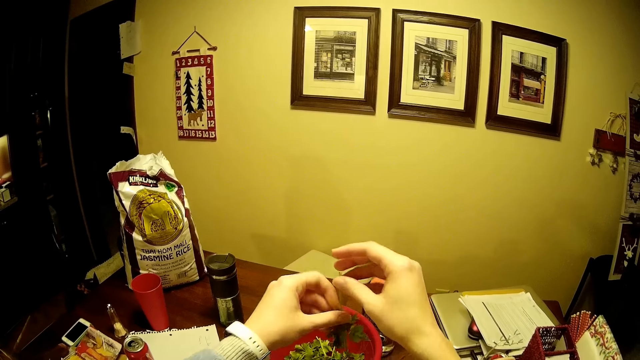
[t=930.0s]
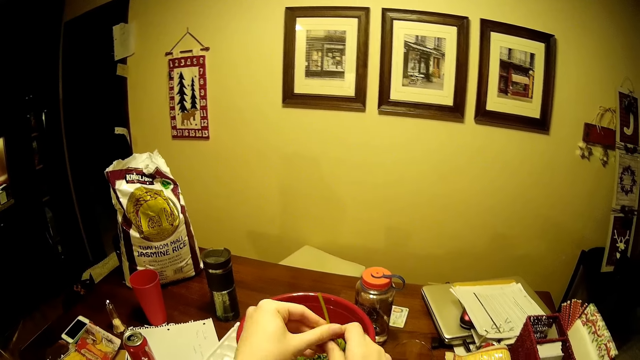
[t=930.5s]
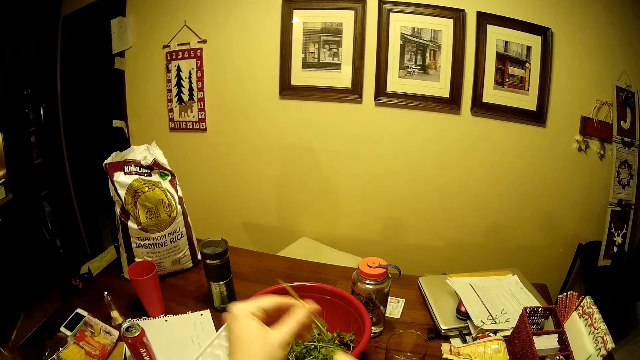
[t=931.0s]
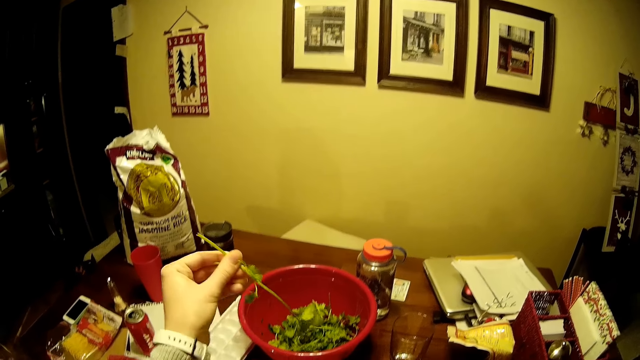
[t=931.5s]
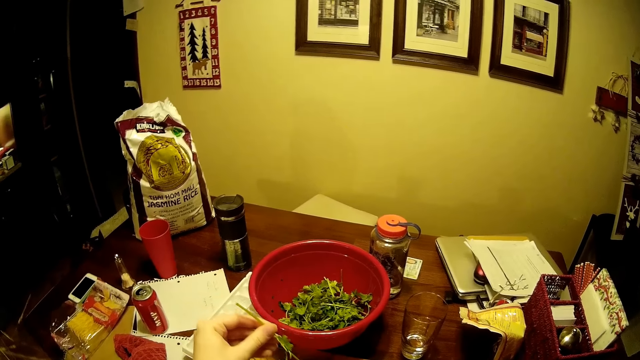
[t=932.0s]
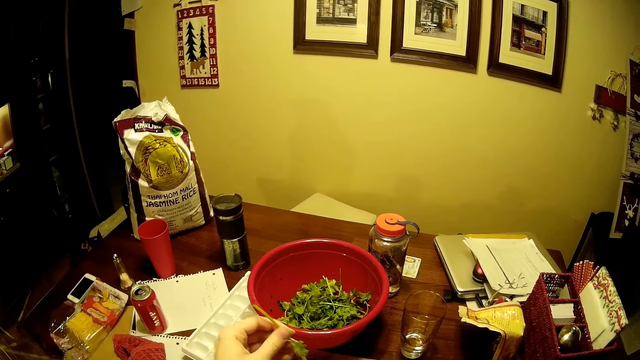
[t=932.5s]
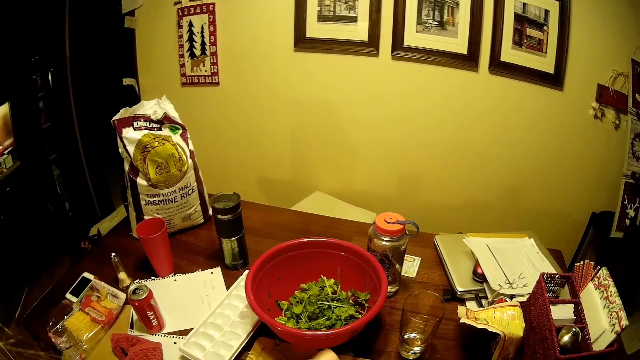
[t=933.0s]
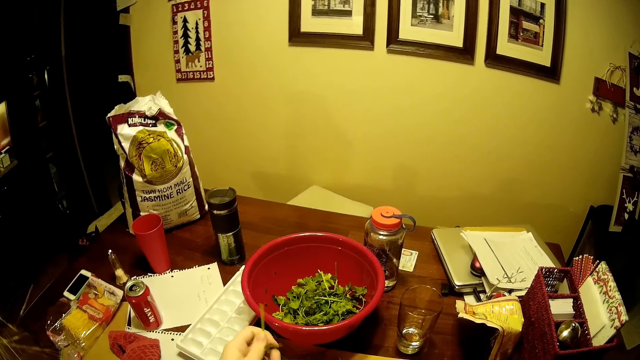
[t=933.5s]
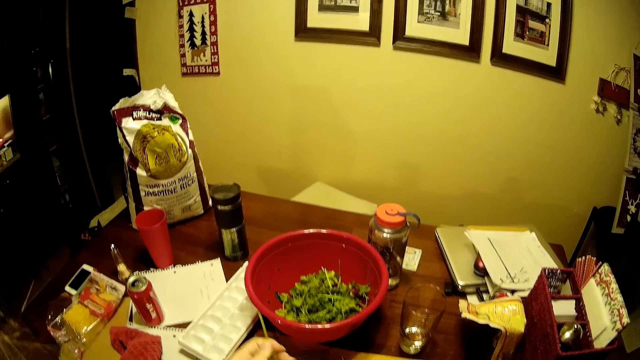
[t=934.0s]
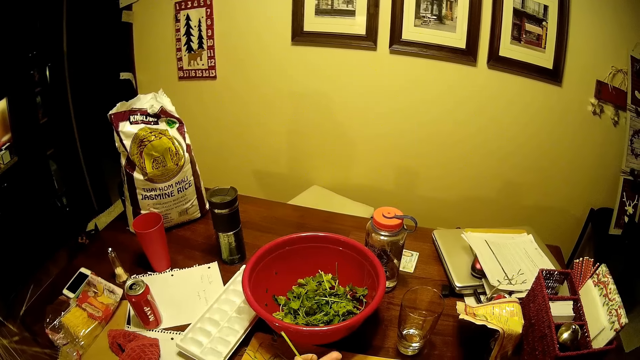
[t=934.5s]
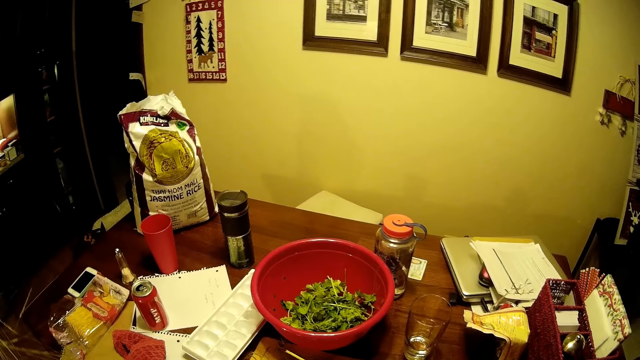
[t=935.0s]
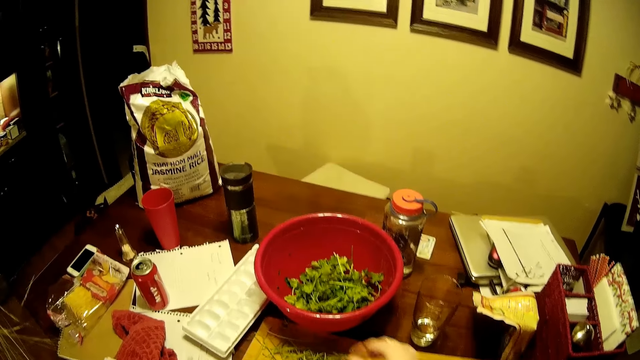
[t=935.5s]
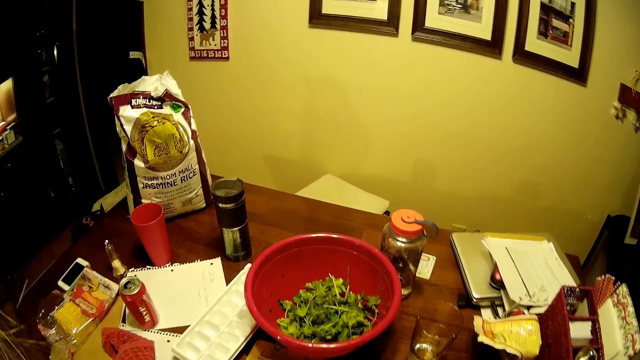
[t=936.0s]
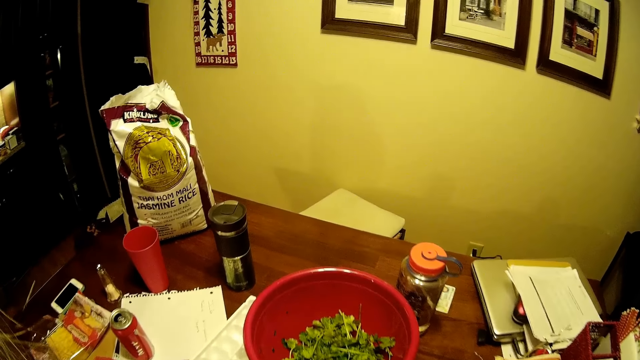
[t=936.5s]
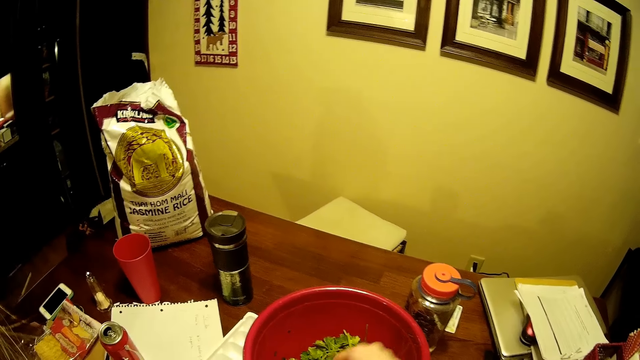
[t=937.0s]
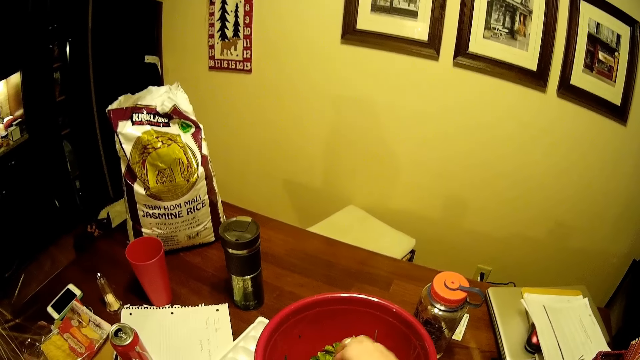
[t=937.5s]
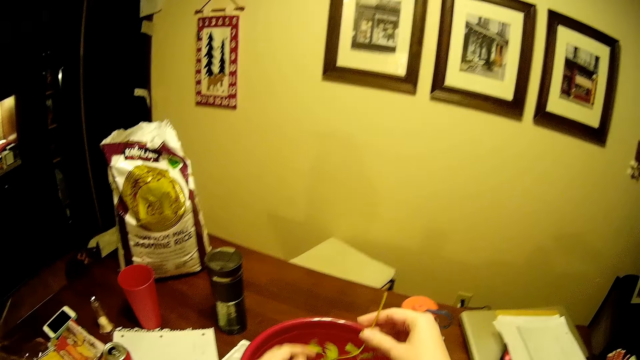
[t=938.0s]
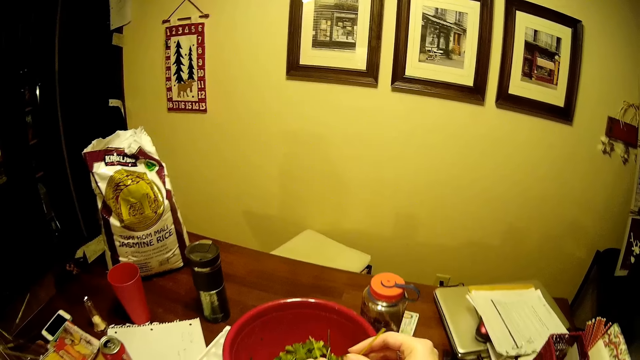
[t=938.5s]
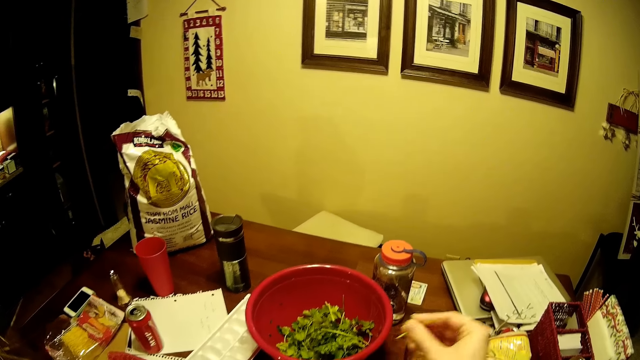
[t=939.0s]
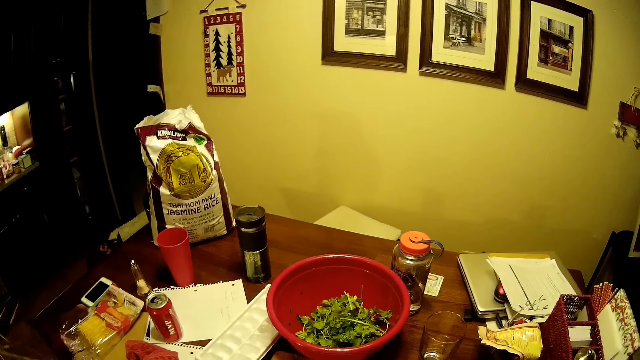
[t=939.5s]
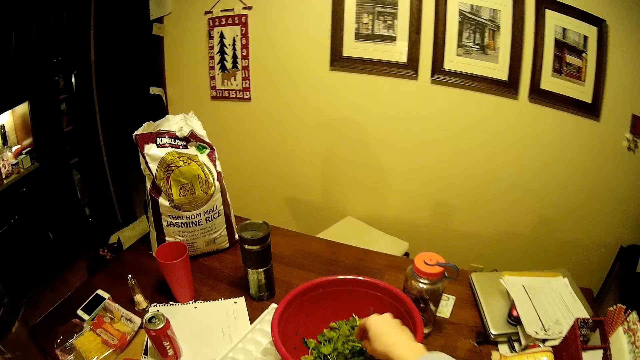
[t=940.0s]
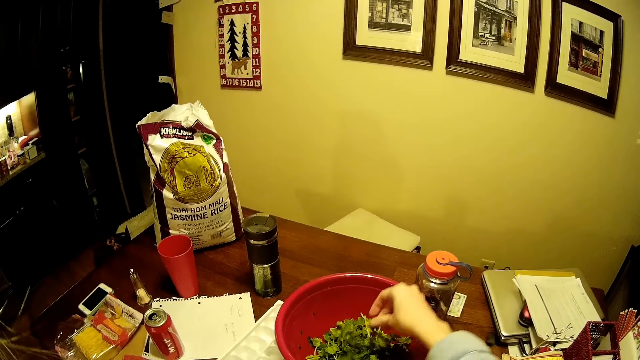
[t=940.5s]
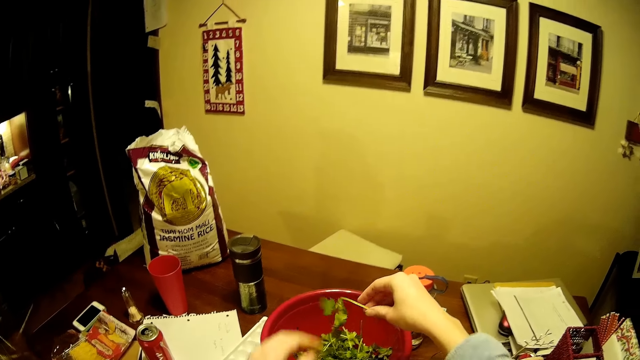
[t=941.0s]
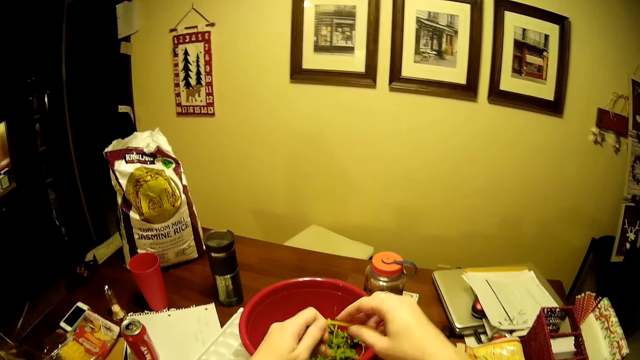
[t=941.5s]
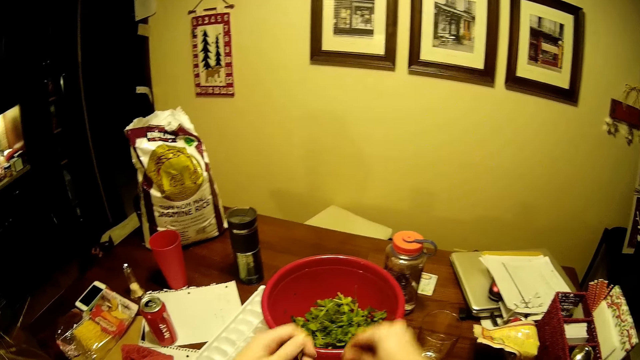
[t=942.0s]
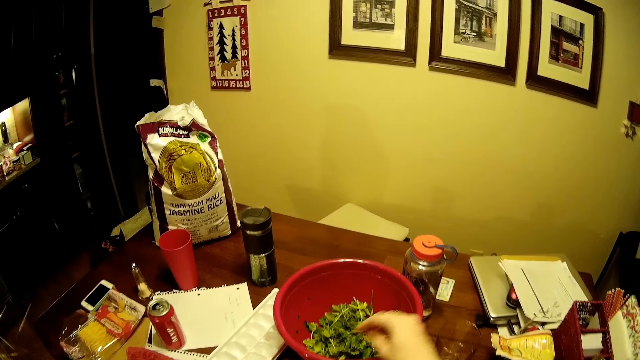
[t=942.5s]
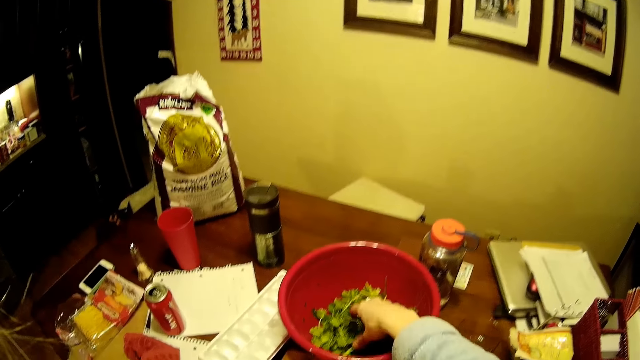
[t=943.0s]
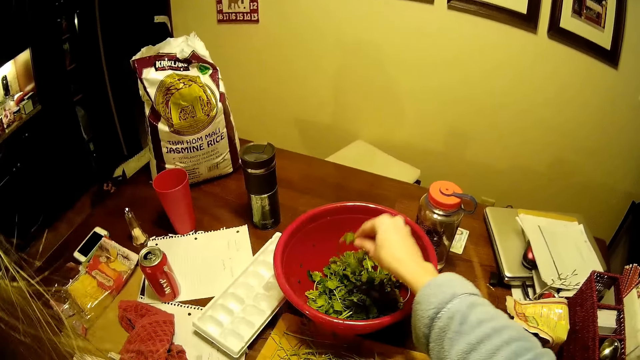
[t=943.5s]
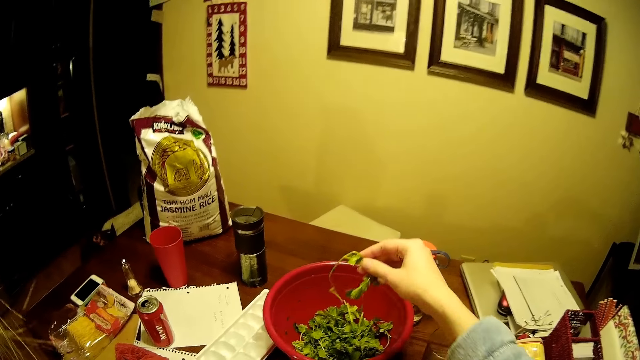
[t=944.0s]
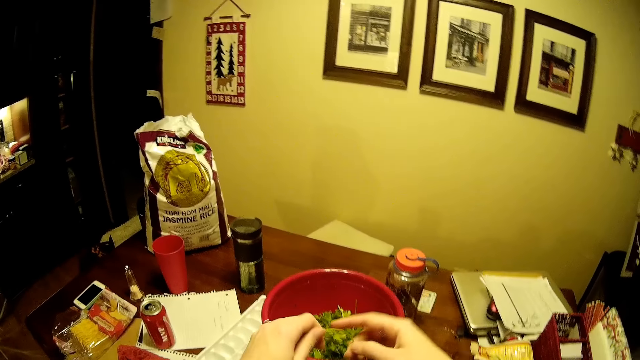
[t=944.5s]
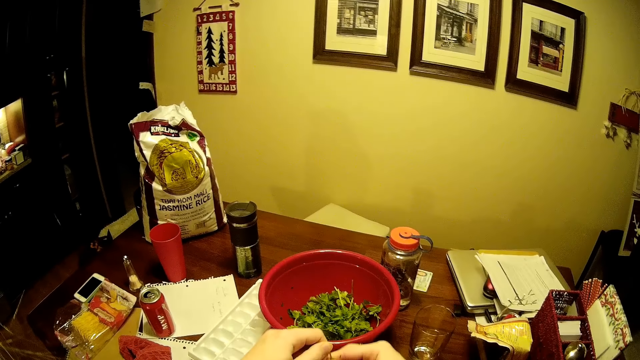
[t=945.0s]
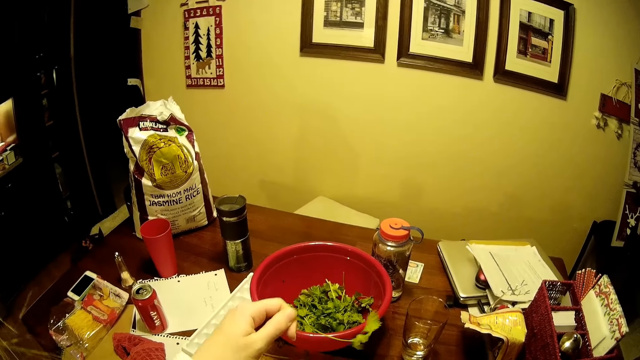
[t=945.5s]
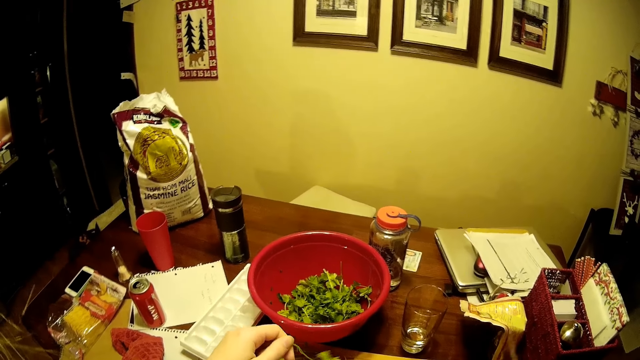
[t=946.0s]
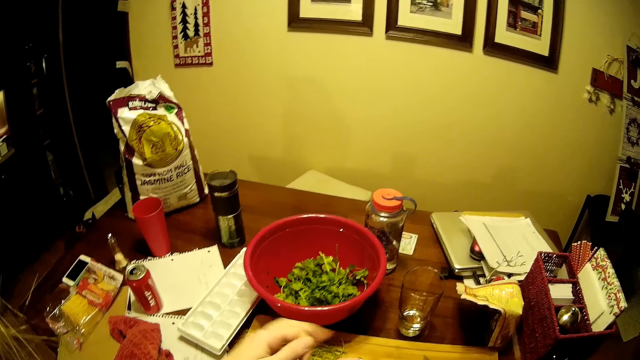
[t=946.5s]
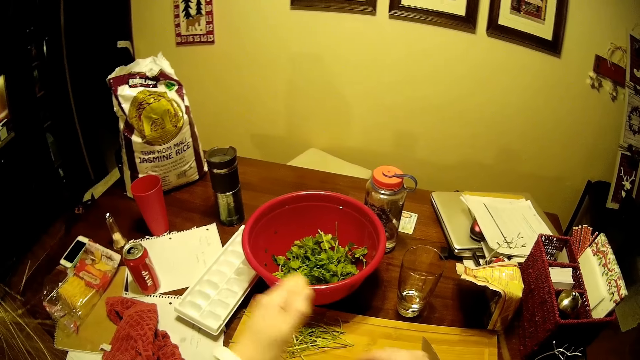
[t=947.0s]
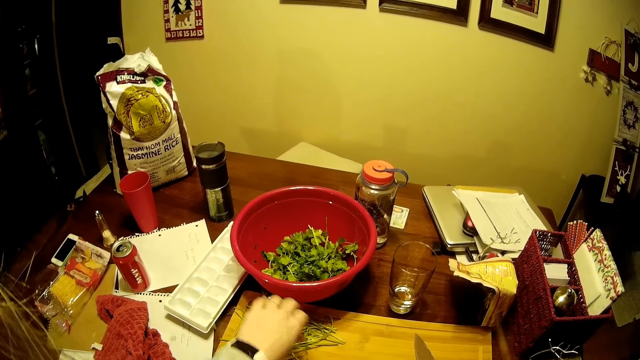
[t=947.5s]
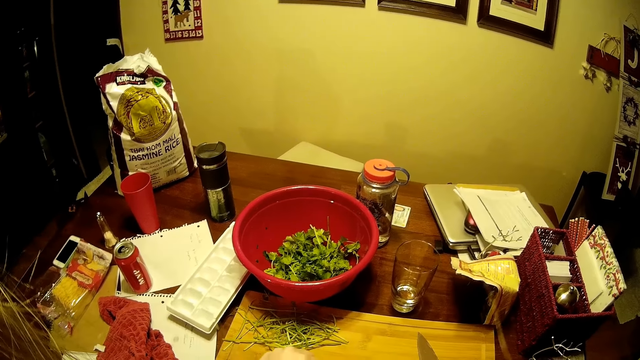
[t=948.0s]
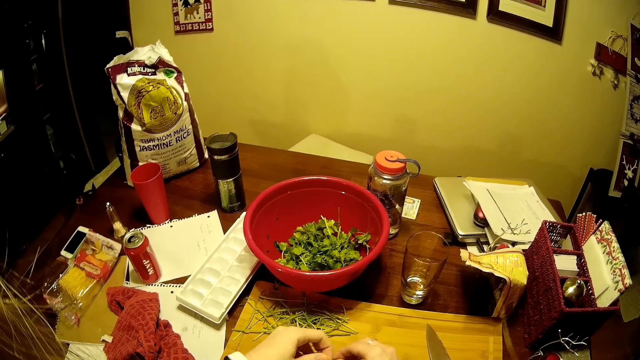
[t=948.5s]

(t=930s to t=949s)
The camera wearer removes the coriander leaves from the vegetables. They pick the vegetables from the basin. They remove the coriander leaves. They pick the coriander. They remove the coriander leaves from the vegetables. They pick the vegetables from the basin. They remove the coriander leaves from the vegetables.

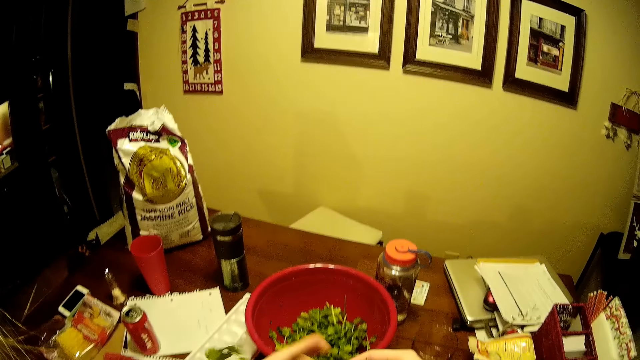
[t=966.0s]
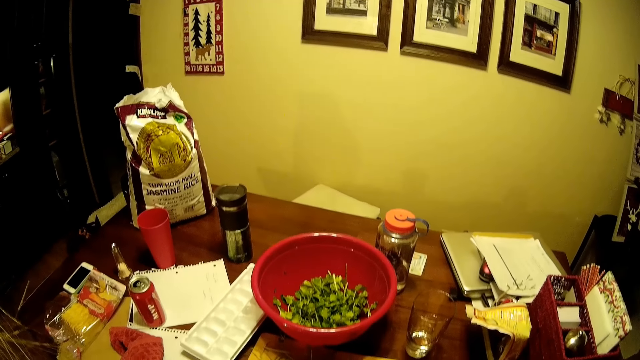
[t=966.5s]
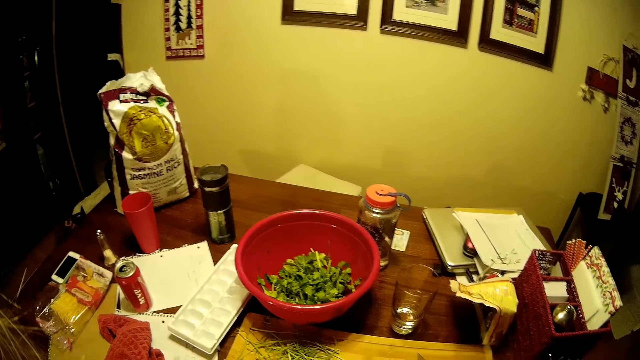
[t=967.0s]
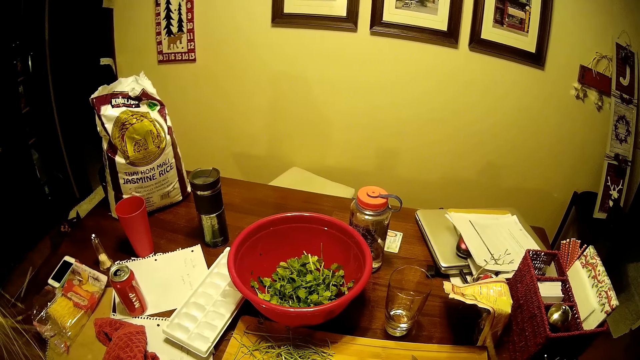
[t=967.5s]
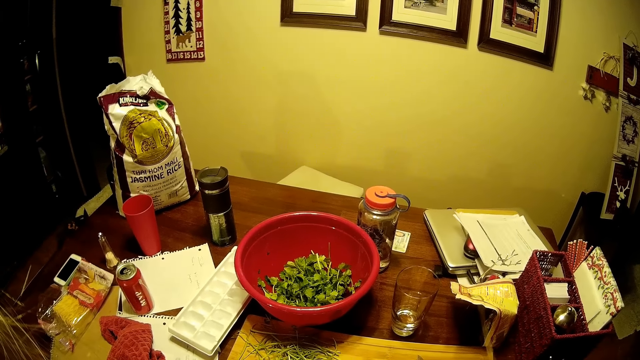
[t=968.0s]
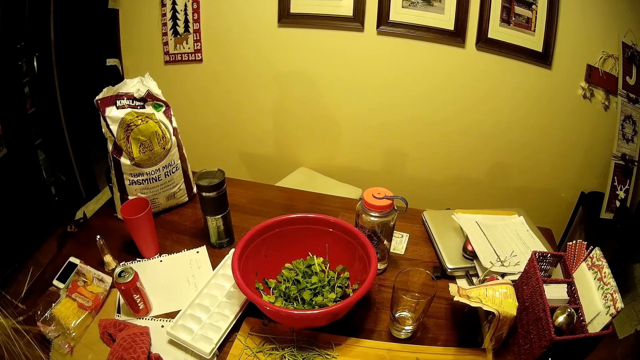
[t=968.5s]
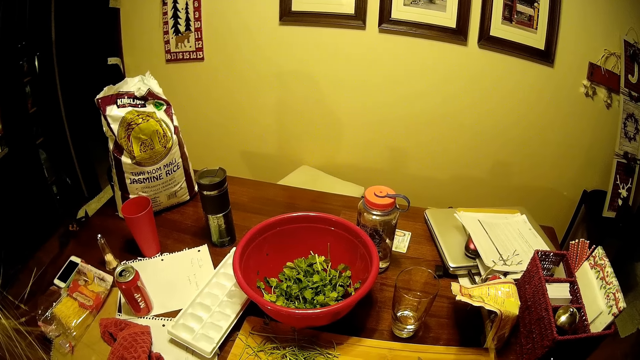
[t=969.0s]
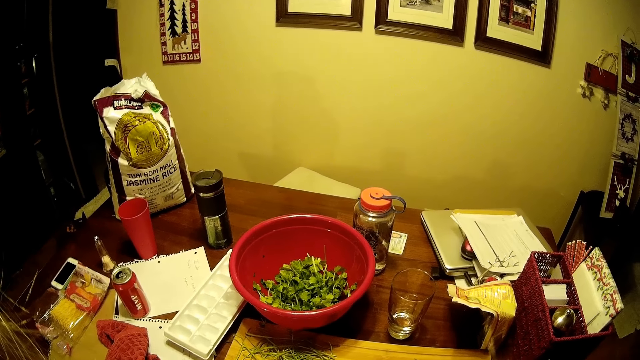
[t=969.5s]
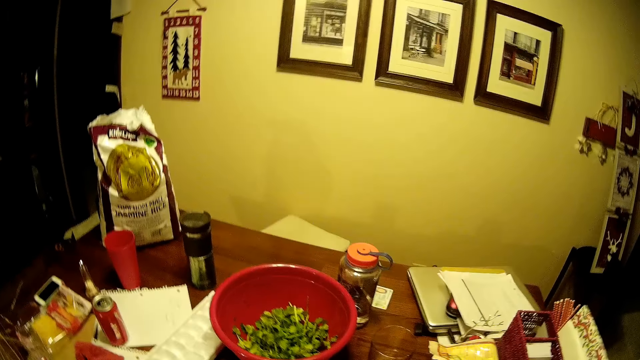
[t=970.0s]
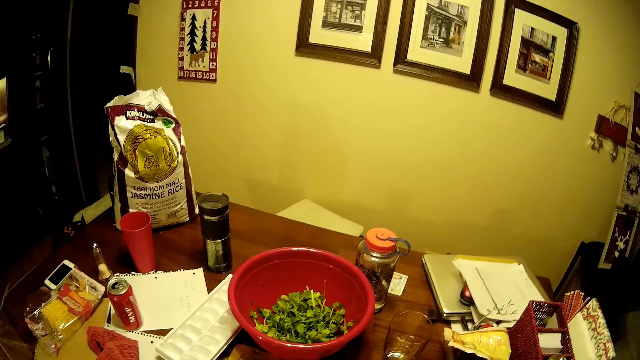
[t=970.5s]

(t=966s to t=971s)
The camera wearer puts vegetables on the chopping board.
